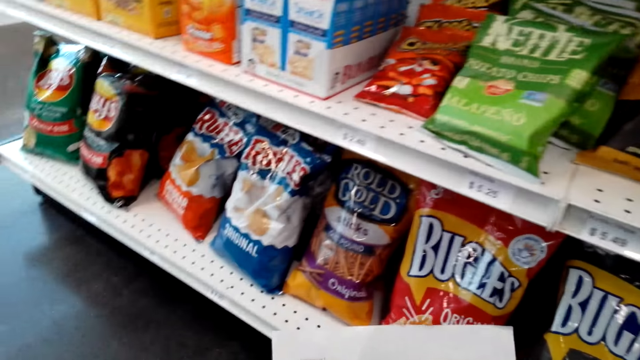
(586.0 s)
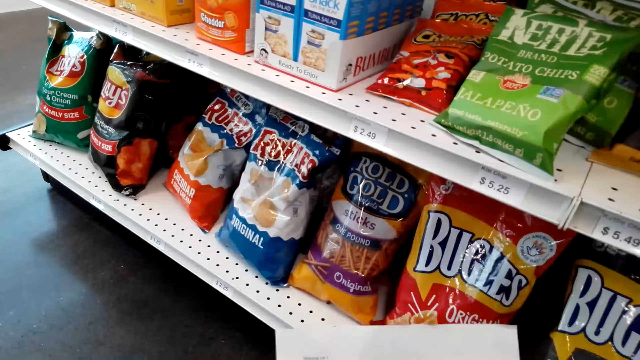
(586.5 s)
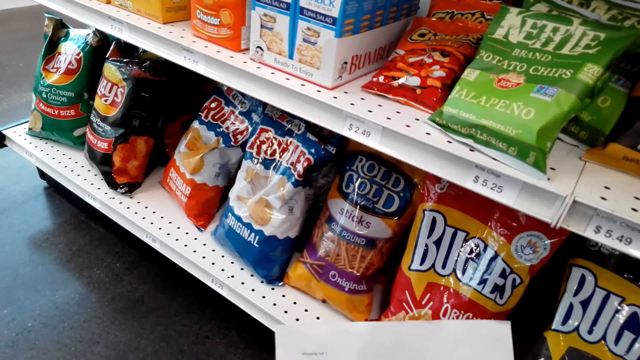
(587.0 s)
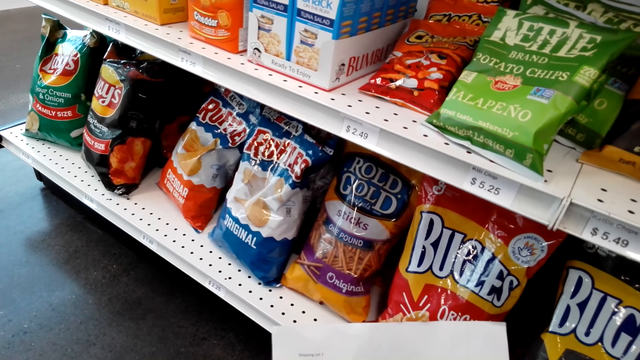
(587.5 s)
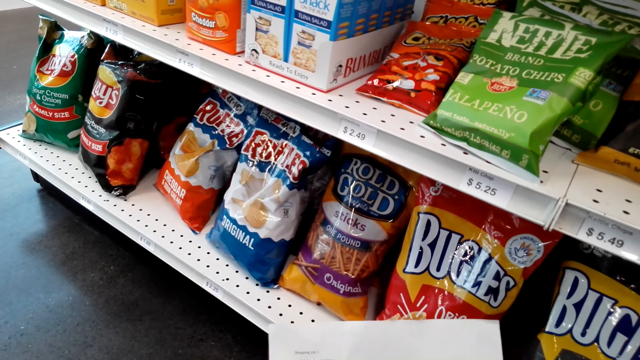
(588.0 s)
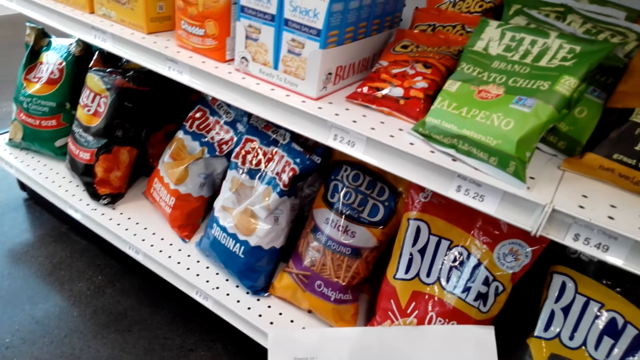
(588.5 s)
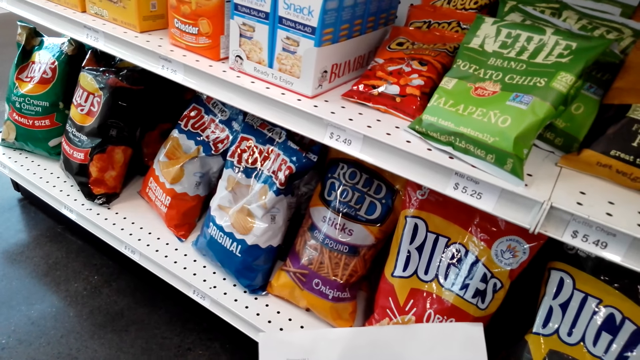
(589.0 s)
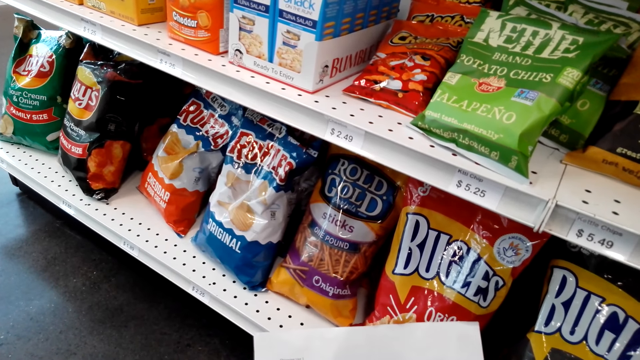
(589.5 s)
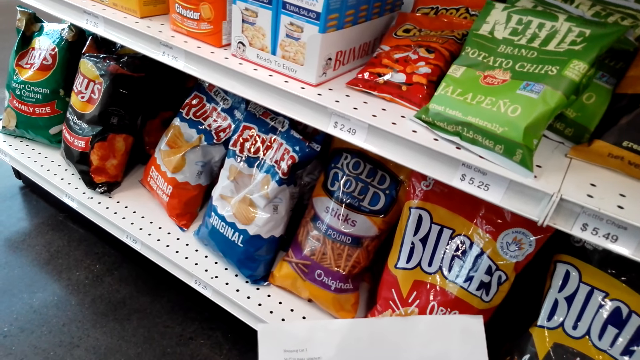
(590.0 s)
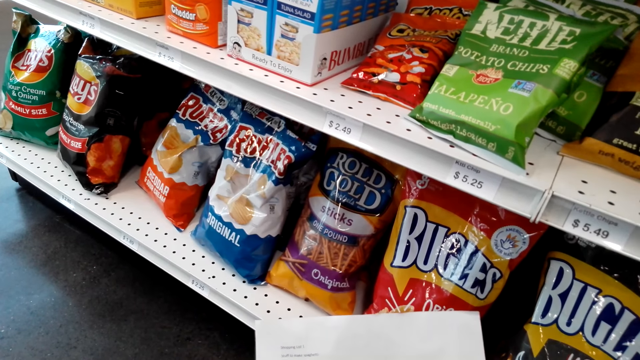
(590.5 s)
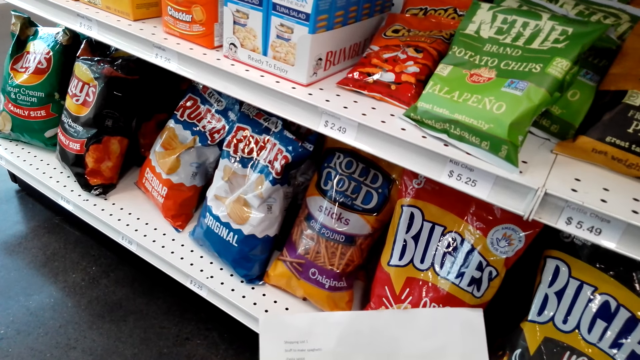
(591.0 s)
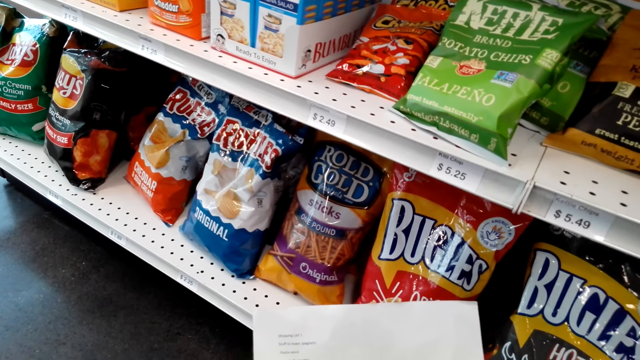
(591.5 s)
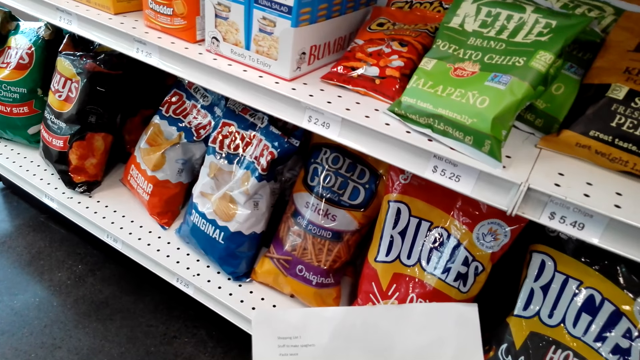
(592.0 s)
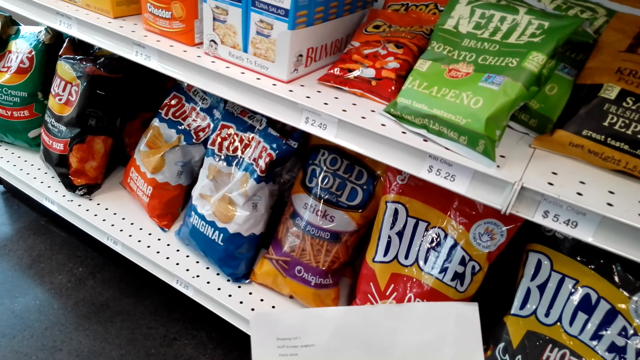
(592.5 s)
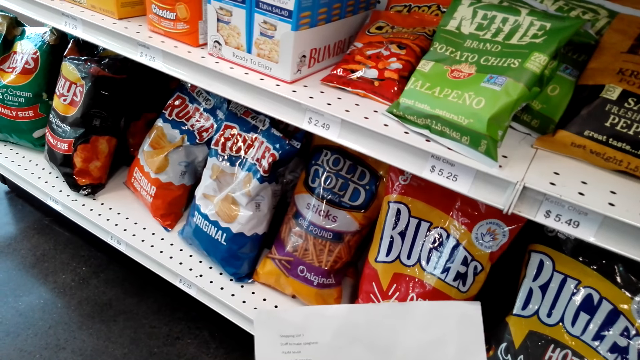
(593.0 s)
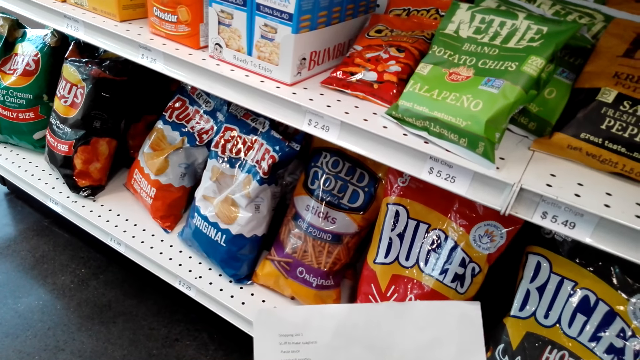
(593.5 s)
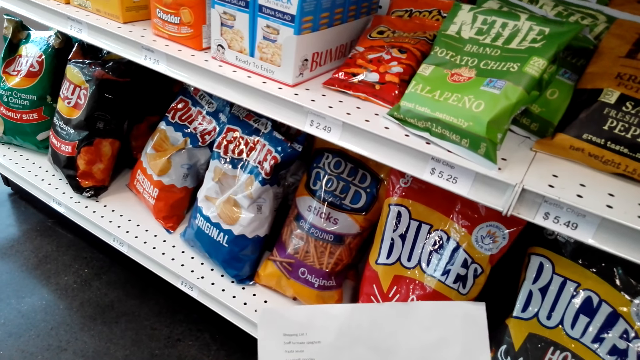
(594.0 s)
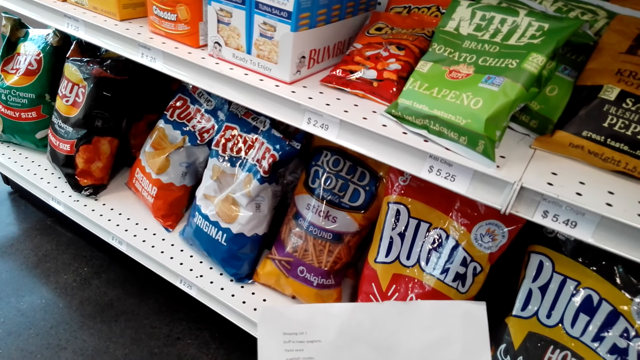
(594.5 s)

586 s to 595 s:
The camera wearer stares at the shopping list.

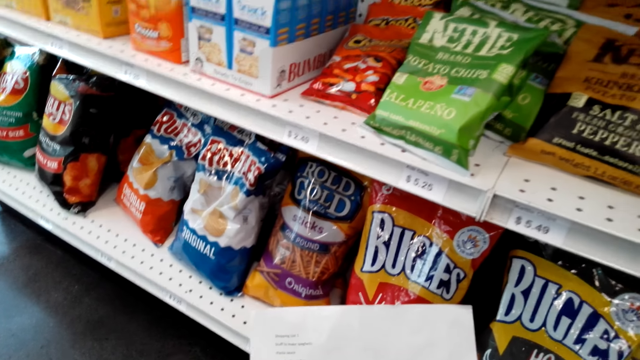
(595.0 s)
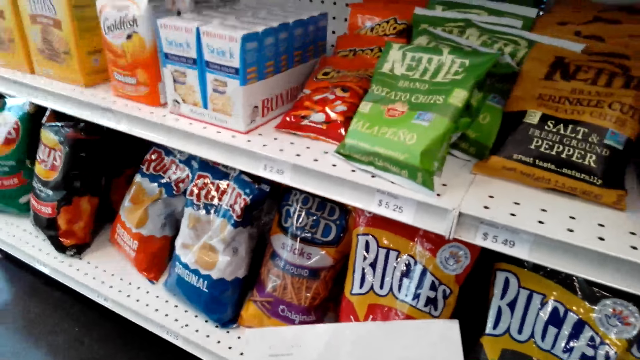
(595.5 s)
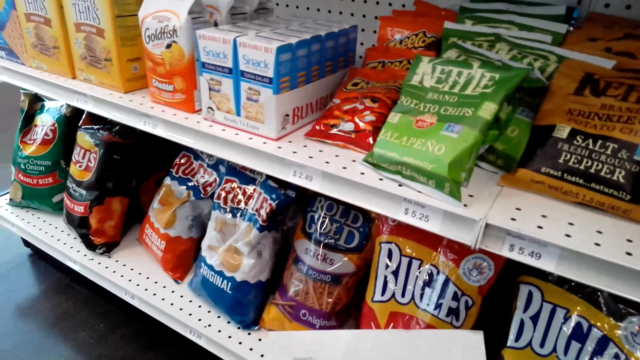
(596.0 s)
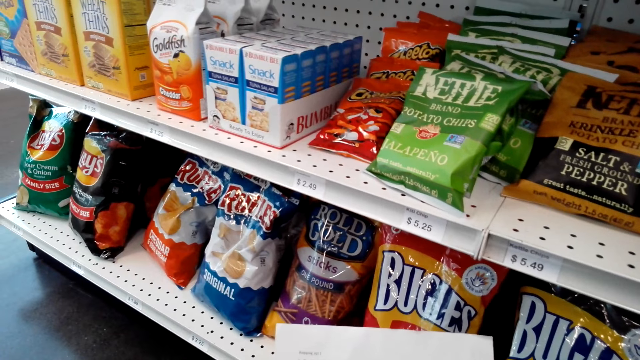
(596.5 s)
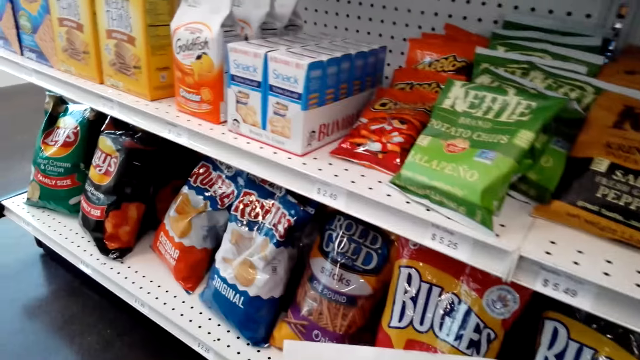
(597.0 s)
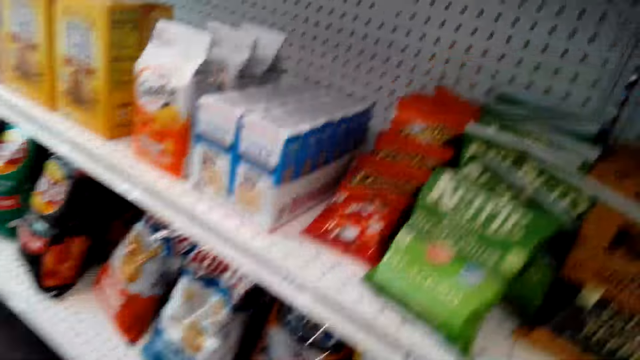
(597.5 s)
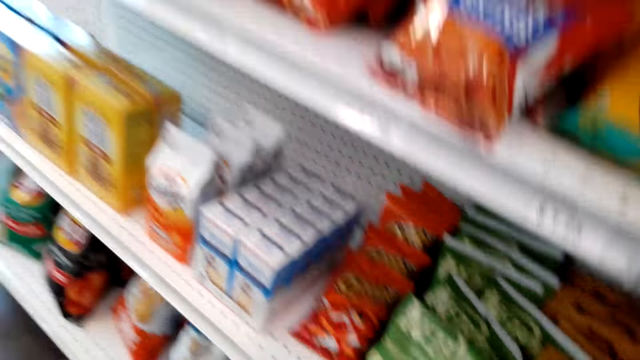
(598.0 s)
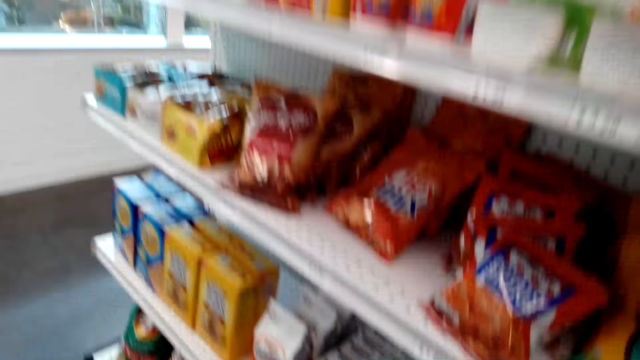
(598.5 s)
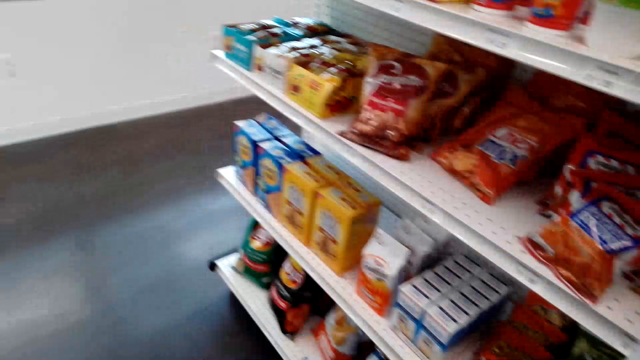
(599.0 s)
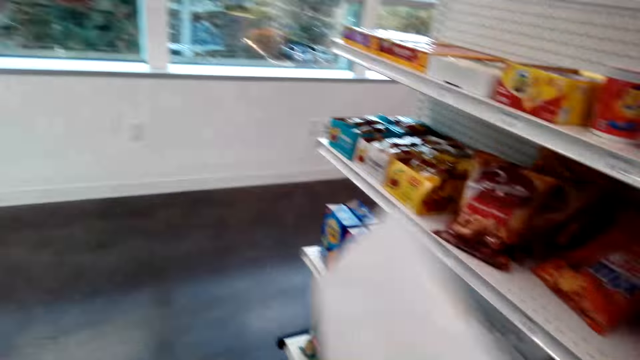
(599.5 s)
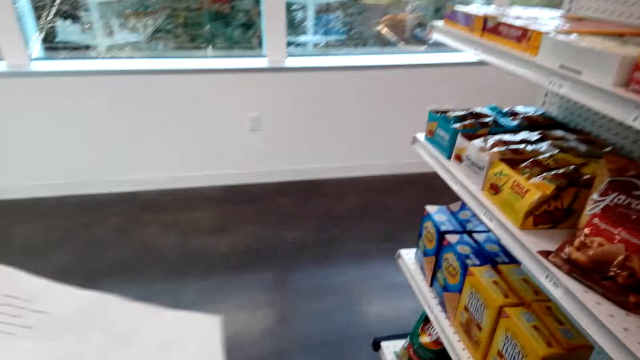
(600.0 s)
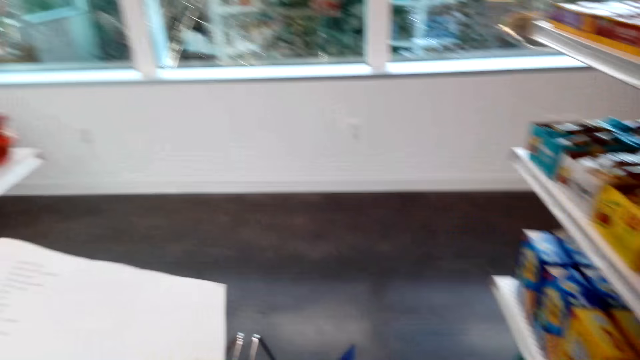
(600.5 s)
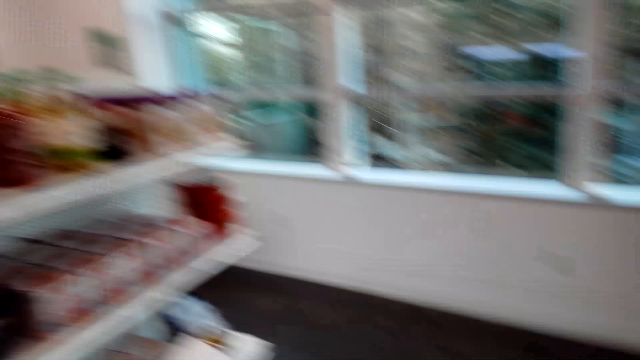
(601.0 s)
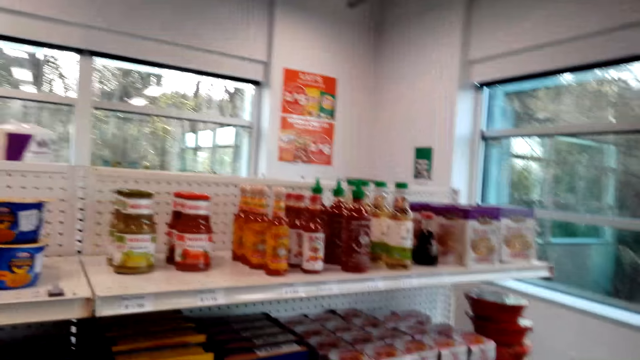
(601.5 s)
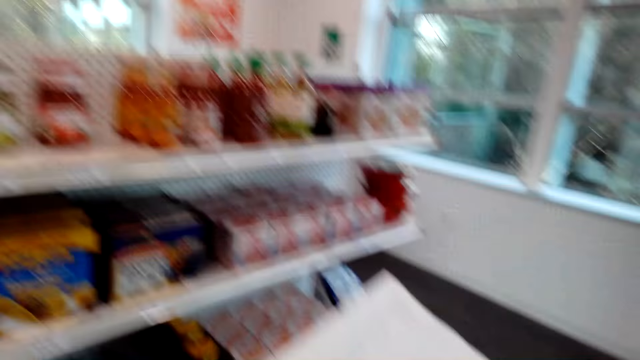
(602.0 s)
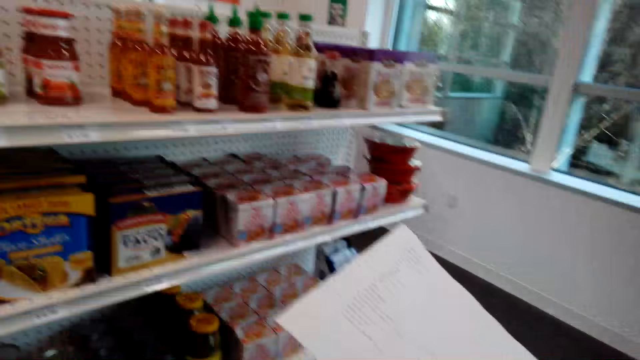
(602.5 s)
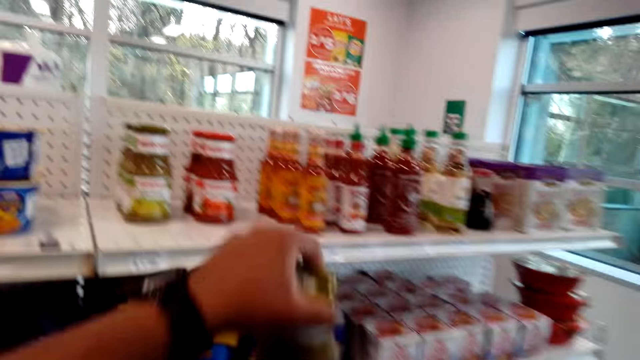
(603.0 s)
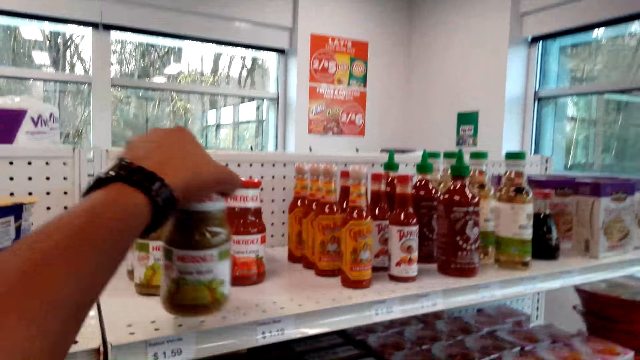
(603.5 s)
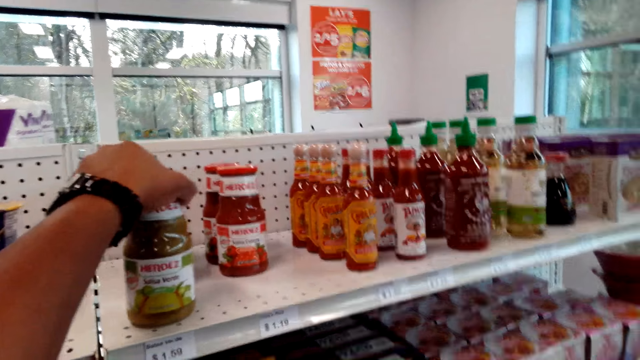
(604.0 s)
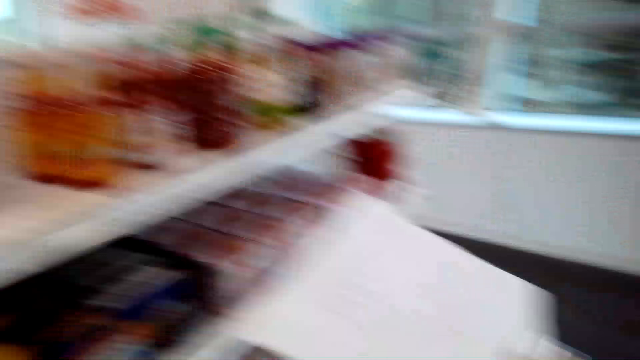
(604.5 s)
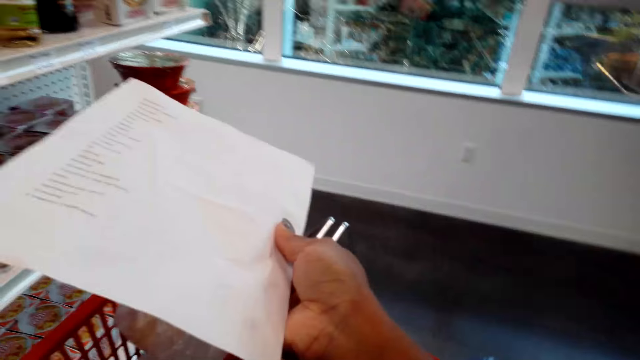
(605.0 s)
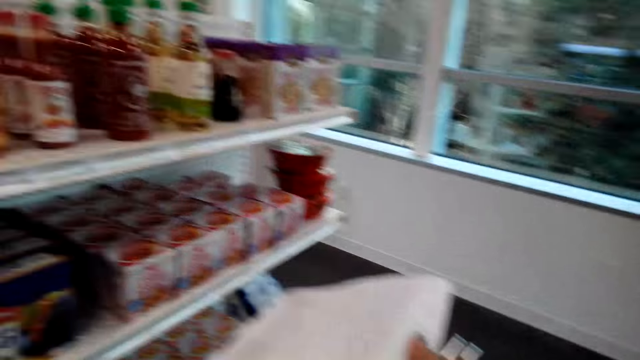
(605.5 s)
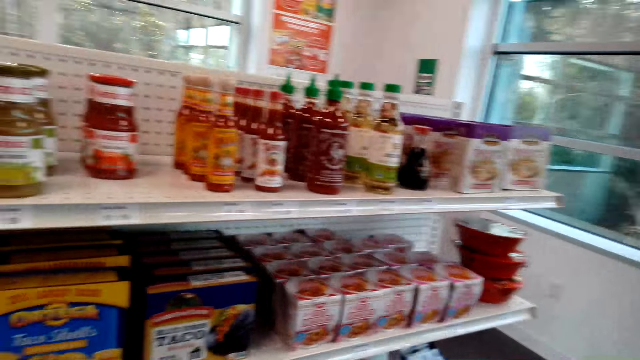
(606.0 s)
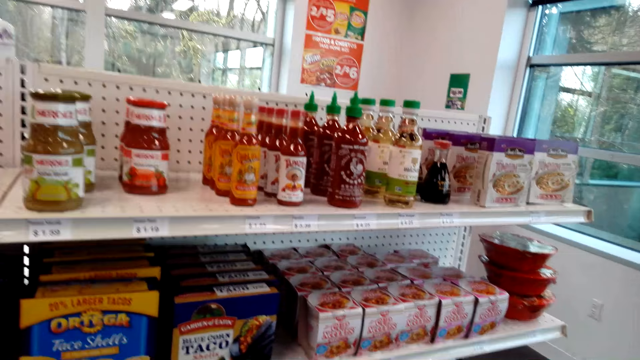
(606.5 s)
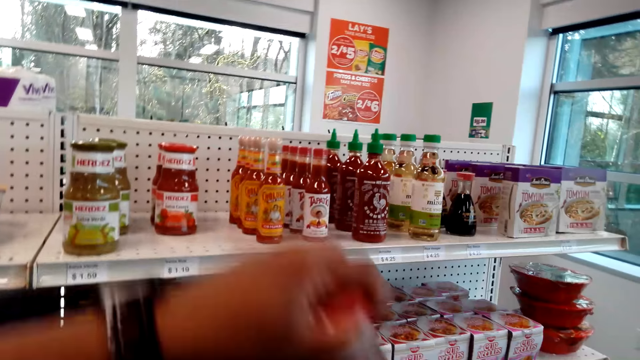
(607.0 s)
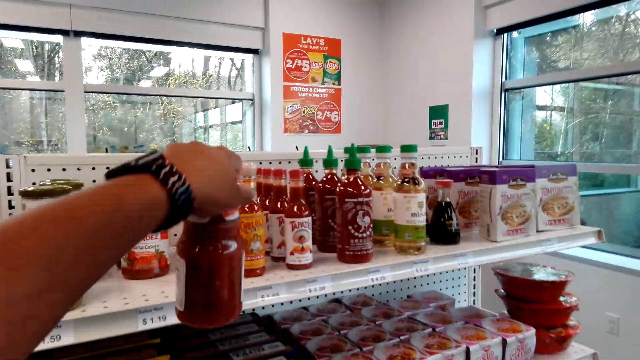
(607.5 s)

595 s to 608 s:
The camera wearer stares at the shelf. They hold a list. They walk around. They put back the bottle of Herdez salsa verde on the shelf. They stare at the shopping list. They stare at the shelf. They put back the bottle of Herdez salsa casera.
